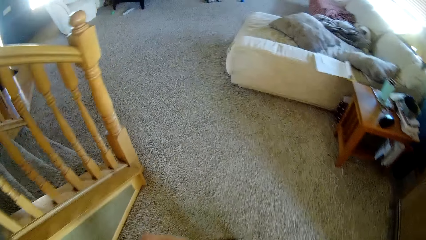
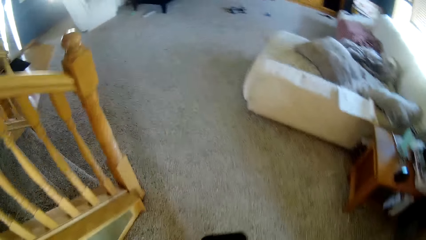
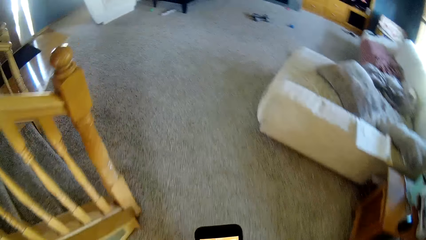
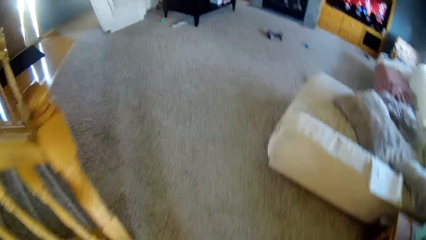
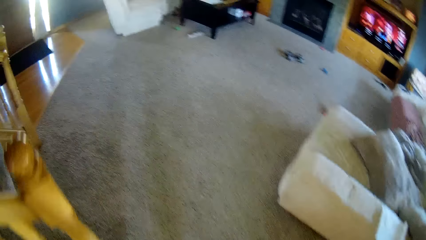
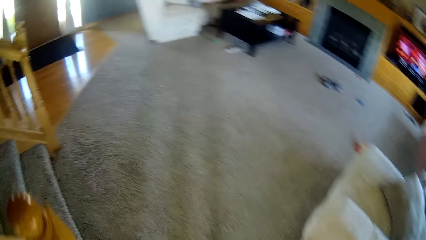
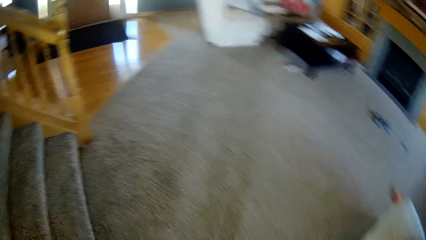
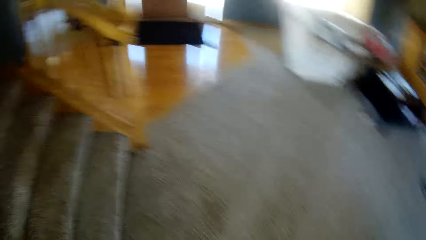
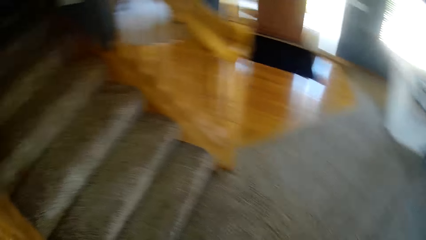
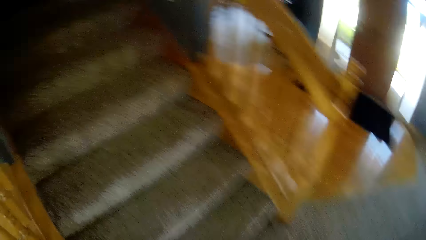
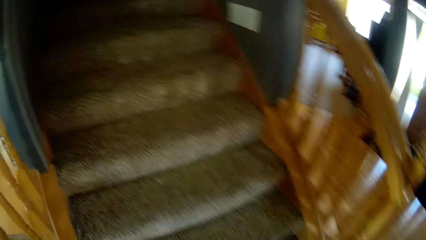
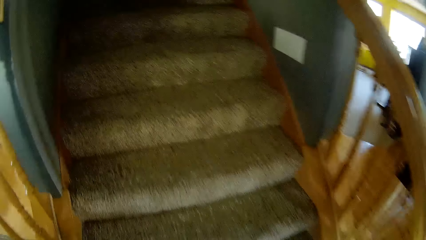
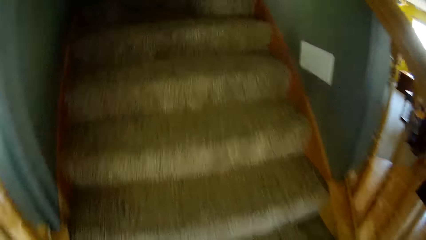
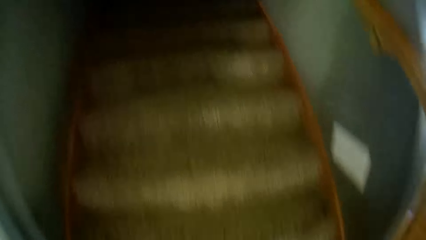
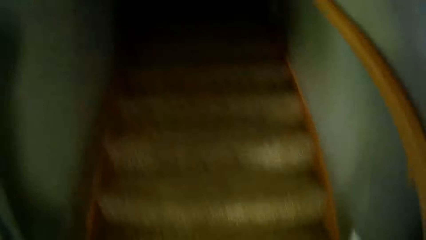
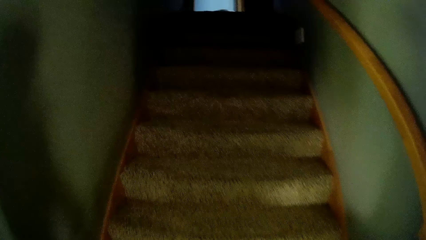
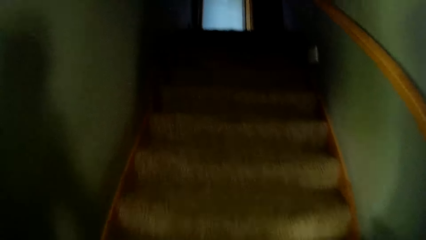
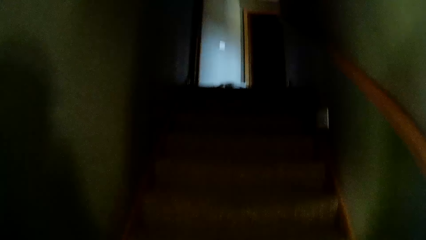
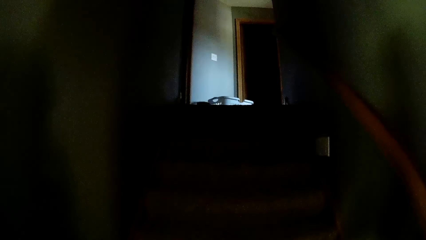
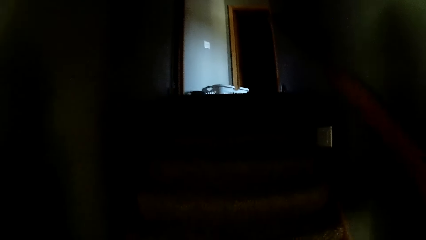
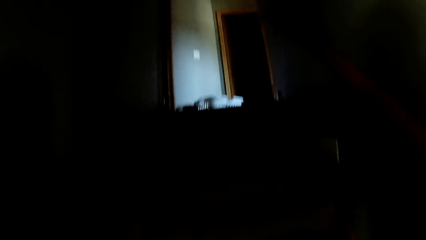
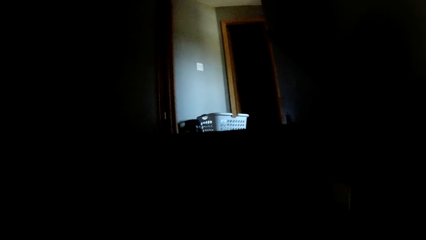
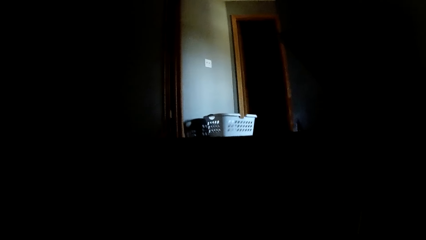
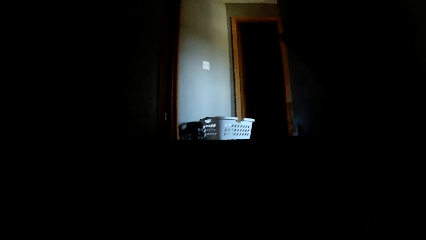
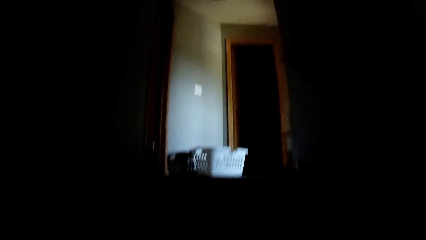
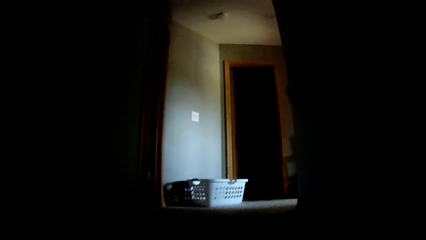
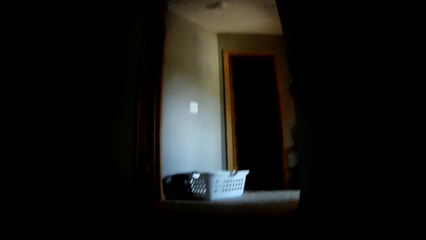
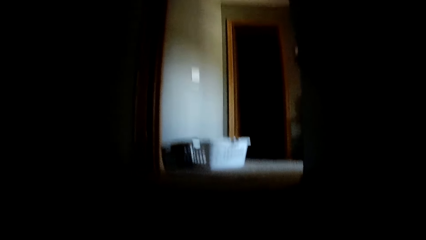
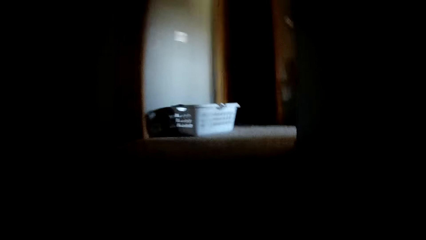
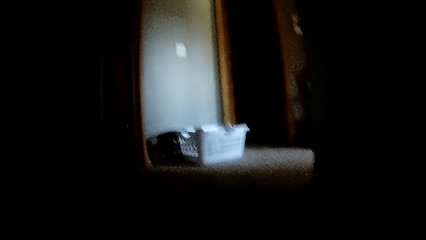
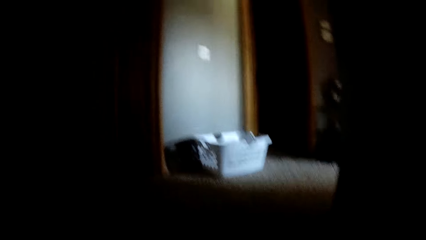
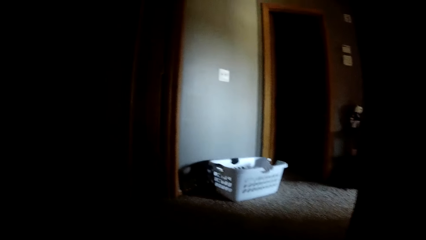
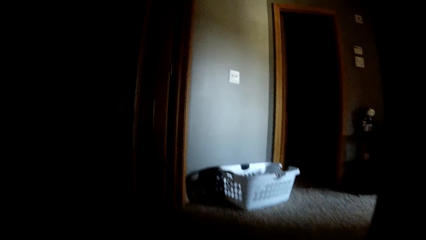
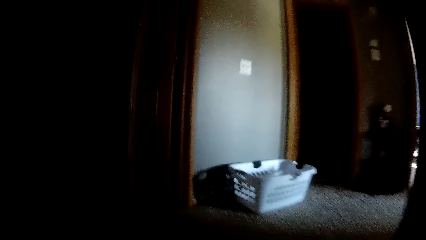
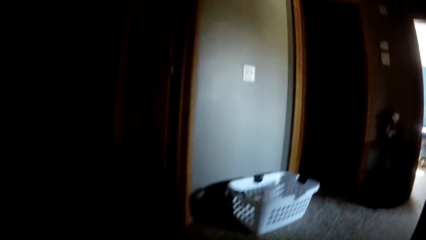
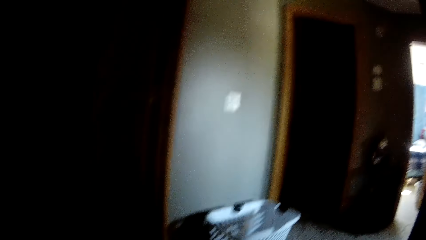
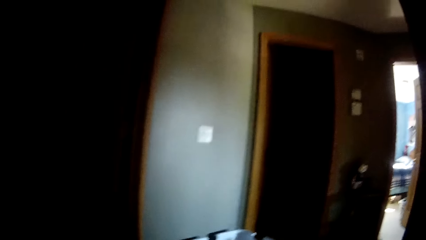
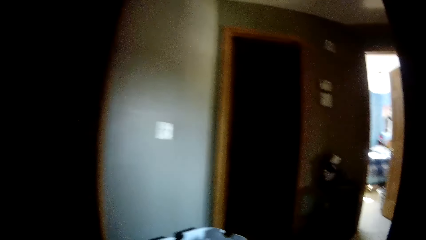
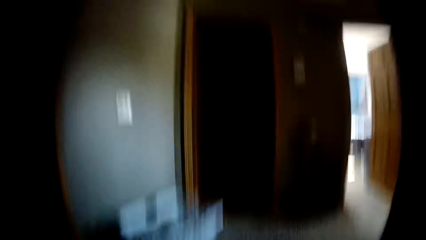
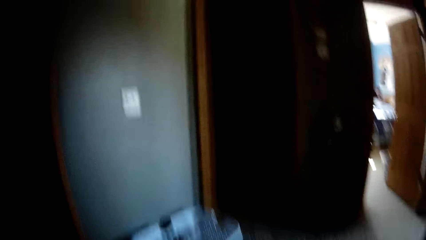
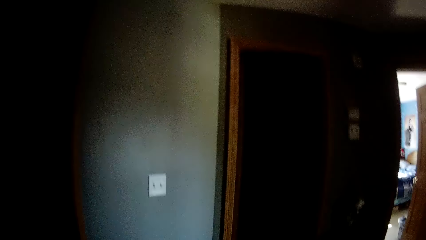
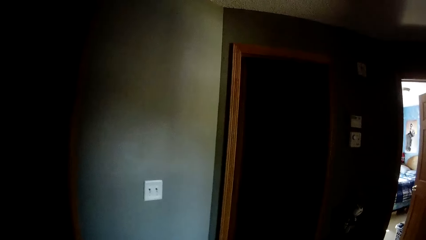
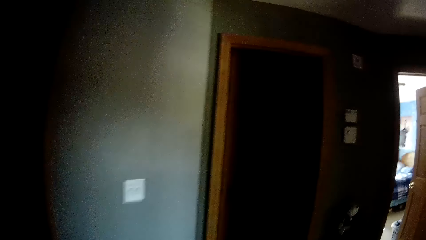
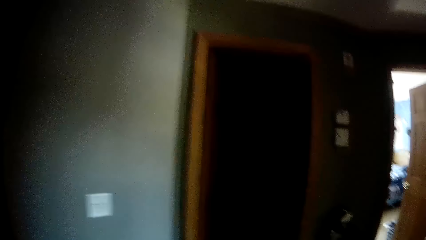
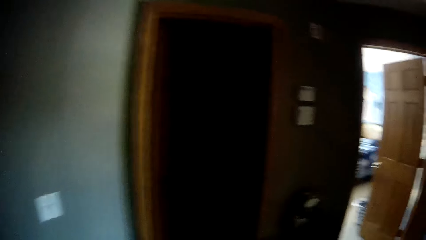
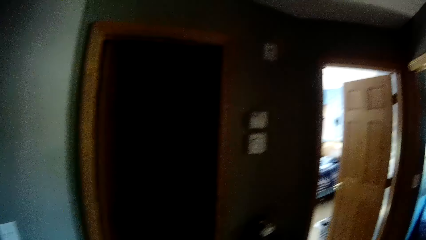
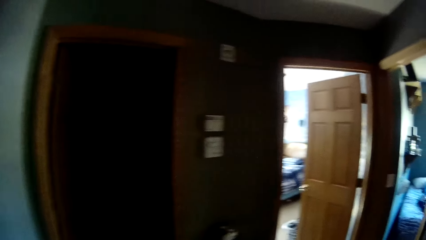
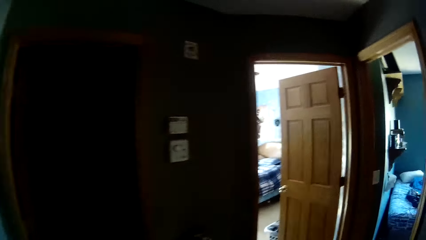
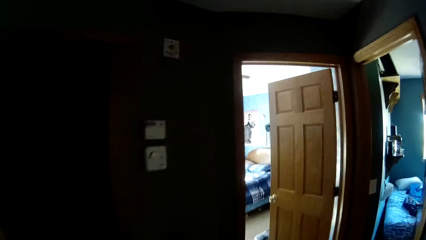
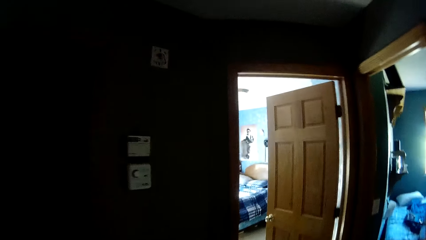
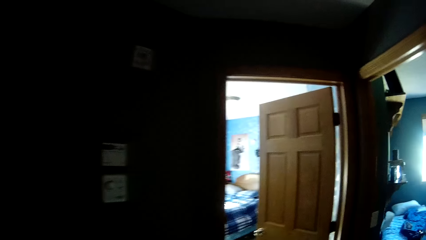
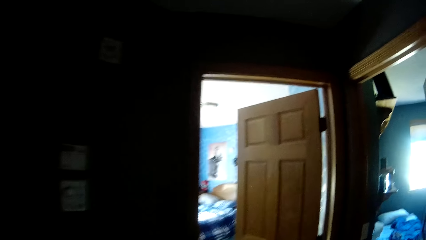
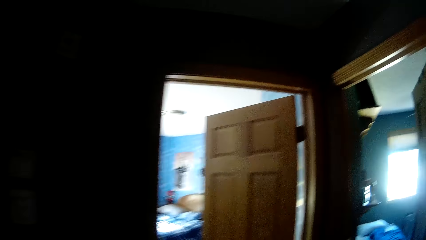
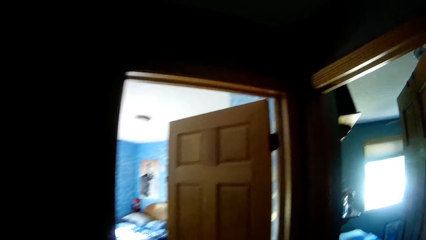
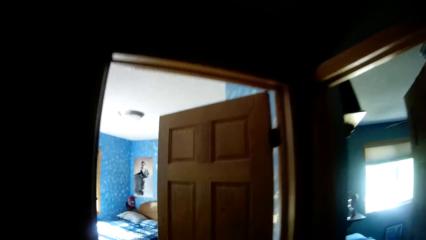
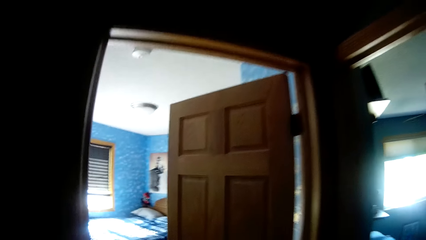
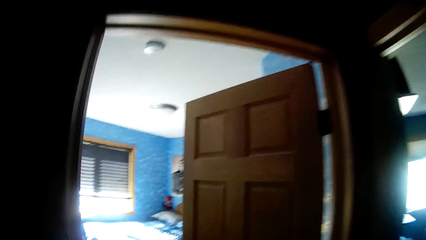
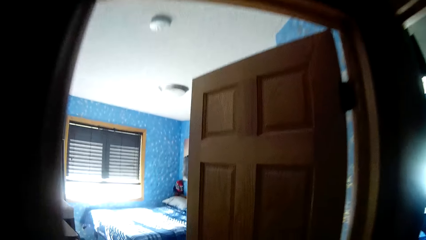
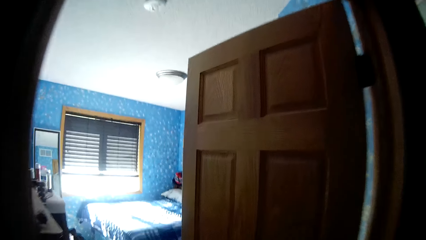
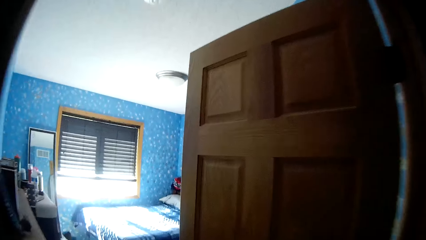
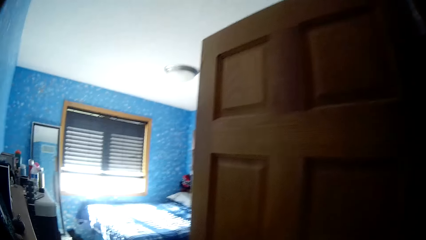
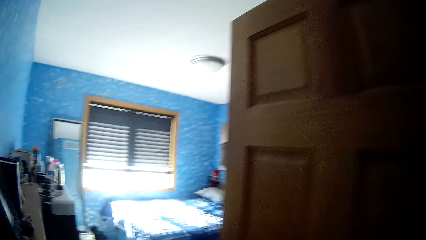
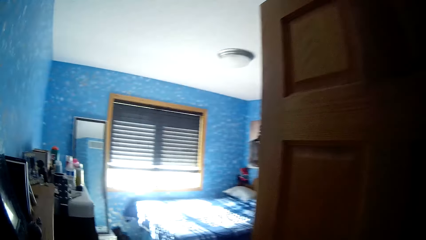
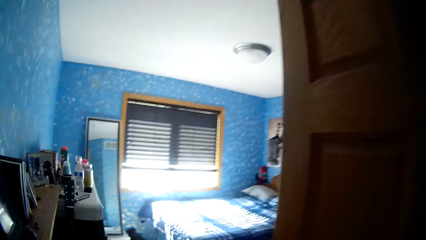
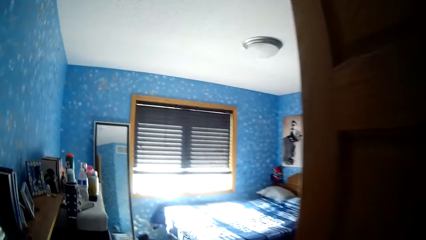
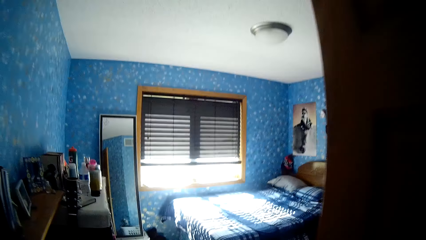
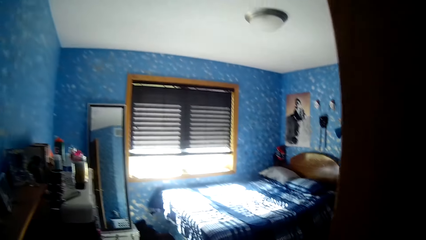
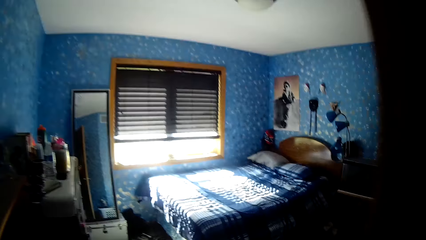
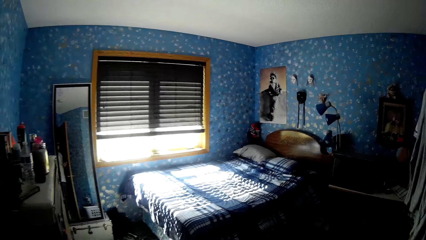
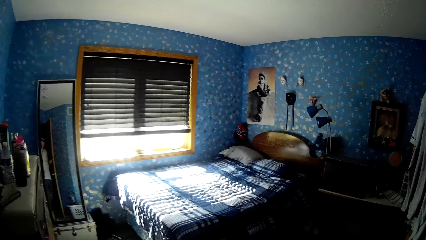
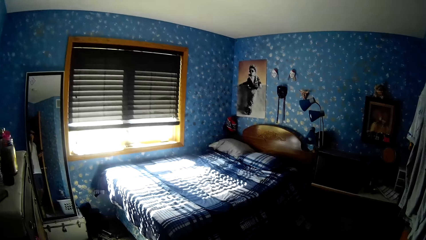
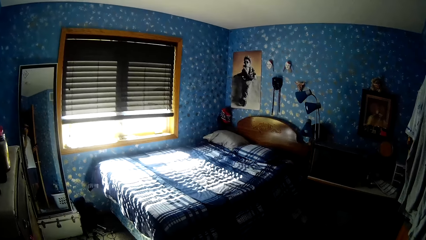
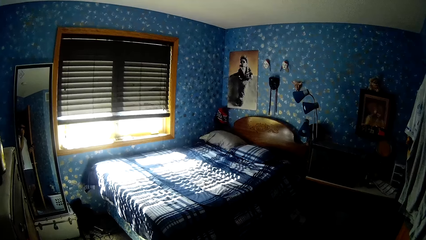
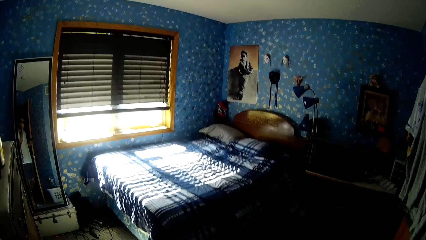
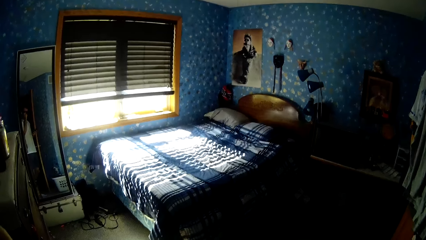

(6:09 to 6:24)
The camera wearer goes up the house stairs. They walk around the house, and walk in the bedroom.
